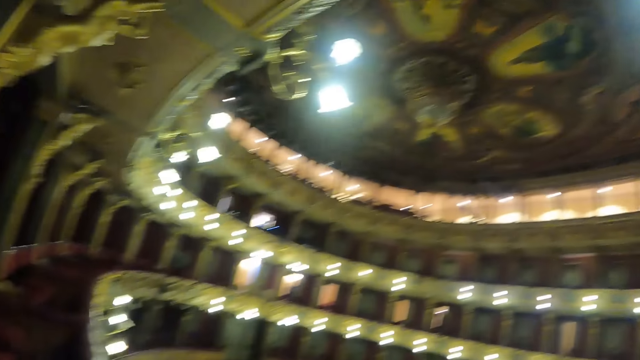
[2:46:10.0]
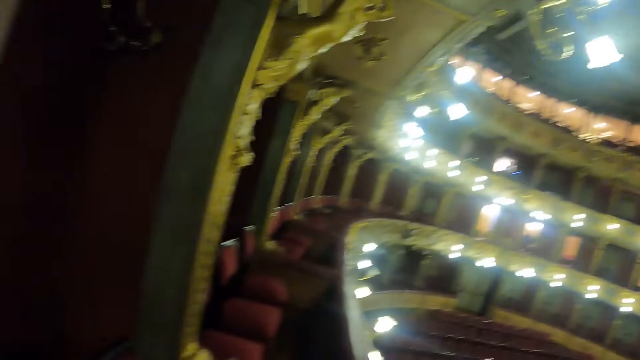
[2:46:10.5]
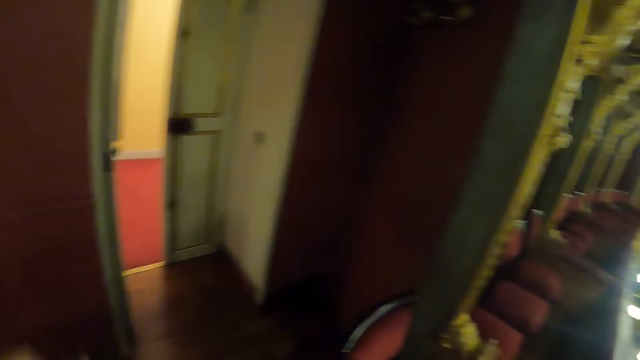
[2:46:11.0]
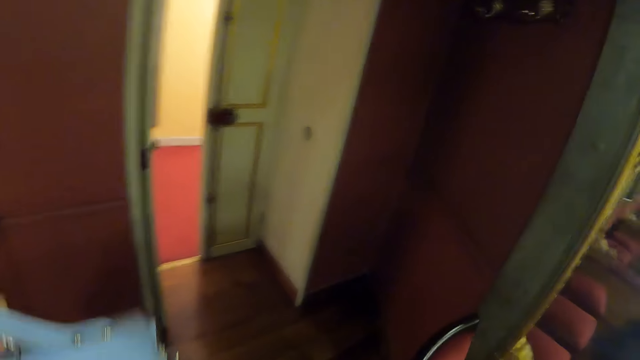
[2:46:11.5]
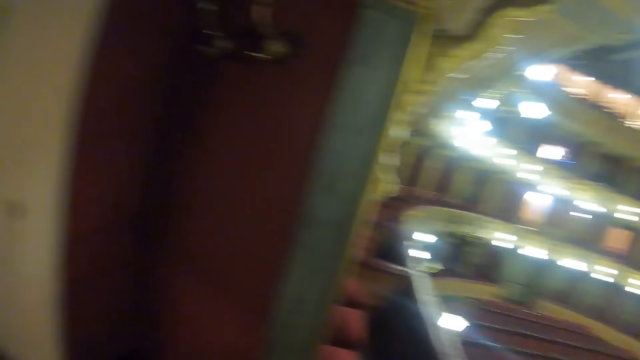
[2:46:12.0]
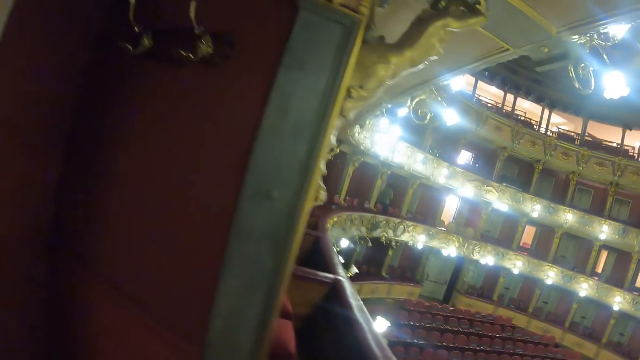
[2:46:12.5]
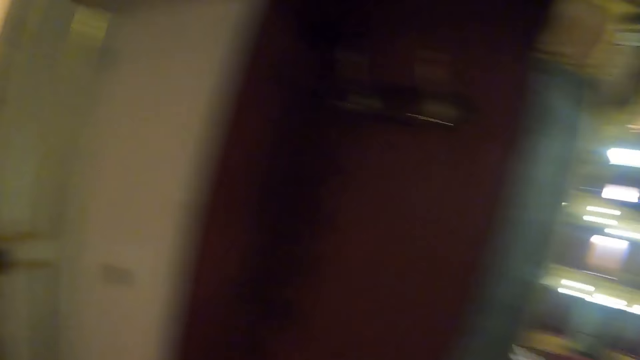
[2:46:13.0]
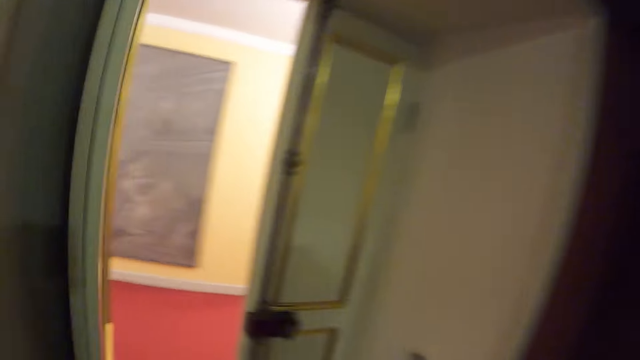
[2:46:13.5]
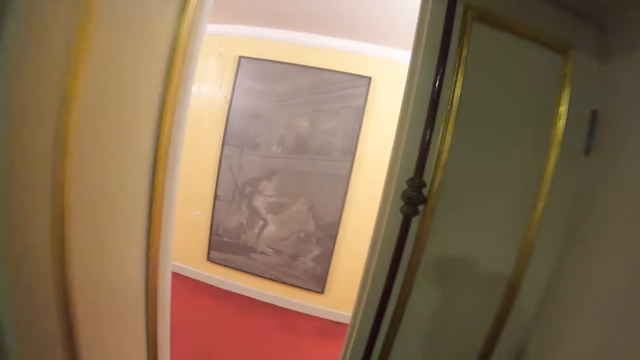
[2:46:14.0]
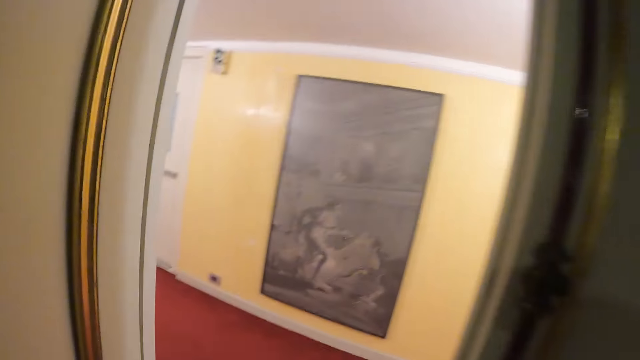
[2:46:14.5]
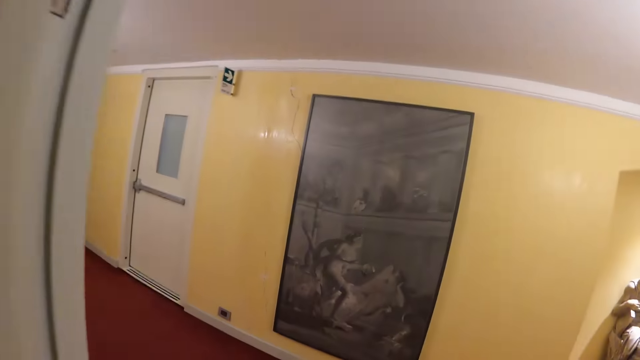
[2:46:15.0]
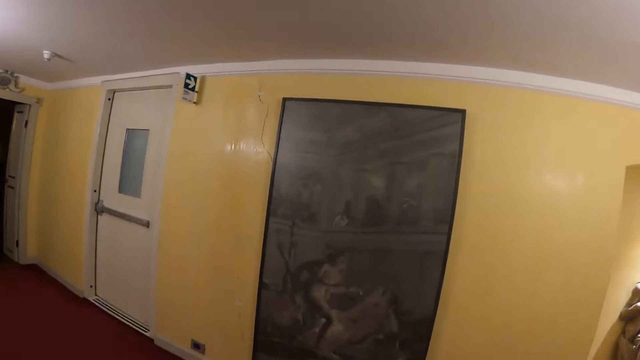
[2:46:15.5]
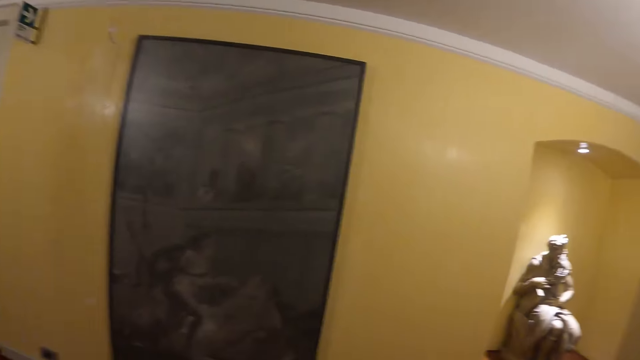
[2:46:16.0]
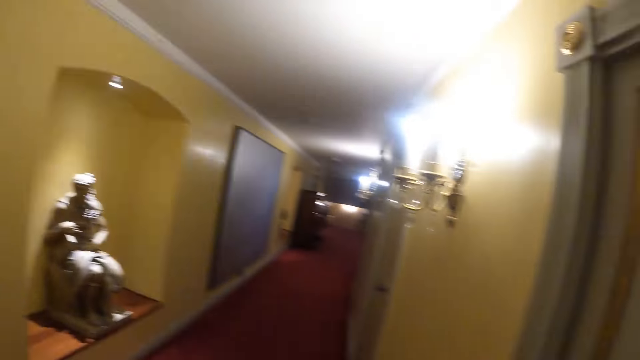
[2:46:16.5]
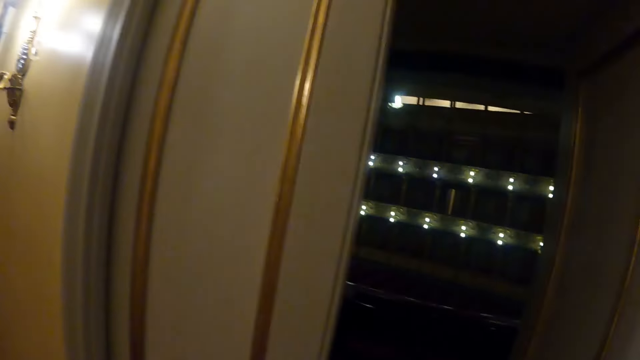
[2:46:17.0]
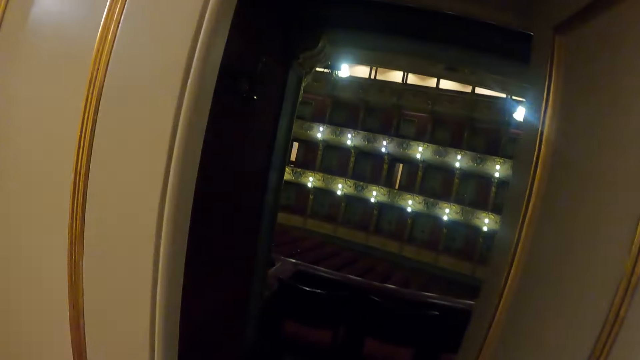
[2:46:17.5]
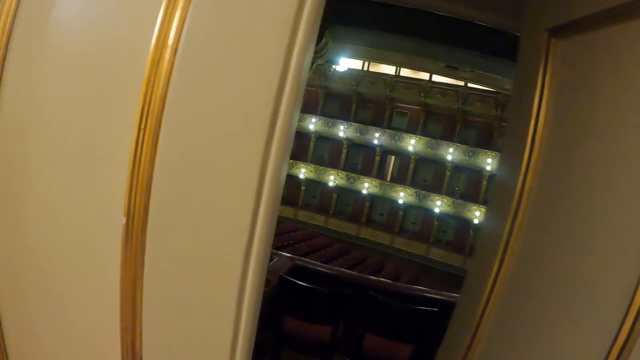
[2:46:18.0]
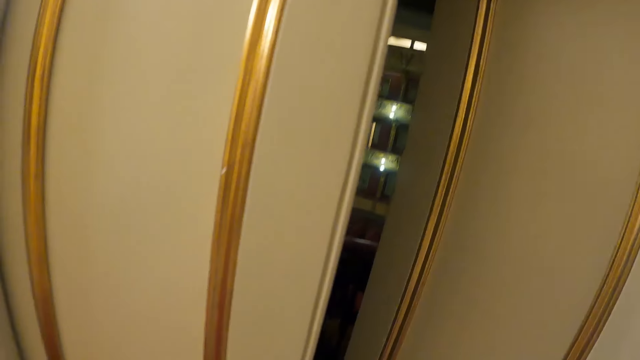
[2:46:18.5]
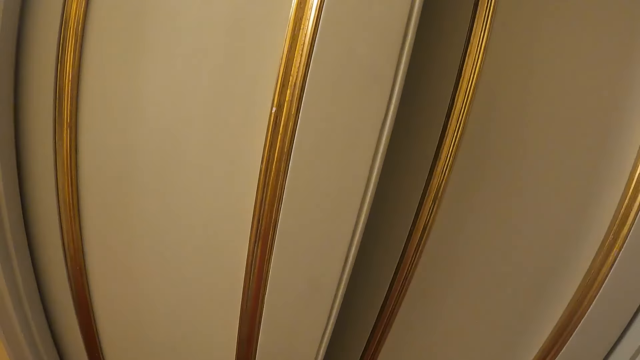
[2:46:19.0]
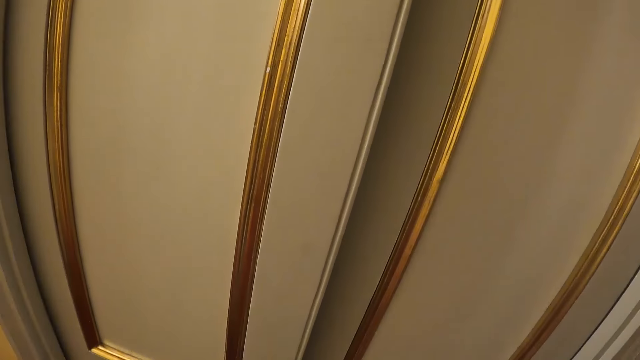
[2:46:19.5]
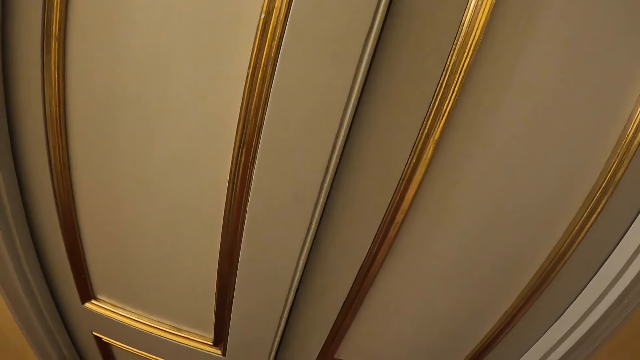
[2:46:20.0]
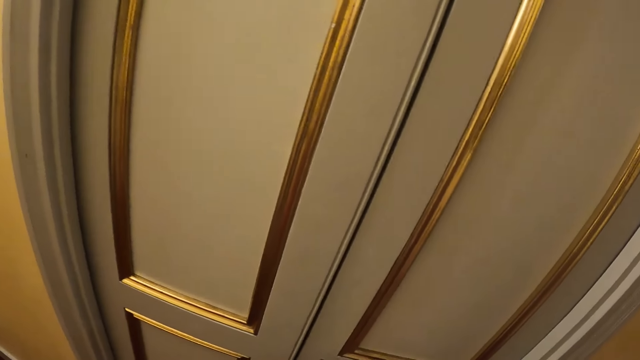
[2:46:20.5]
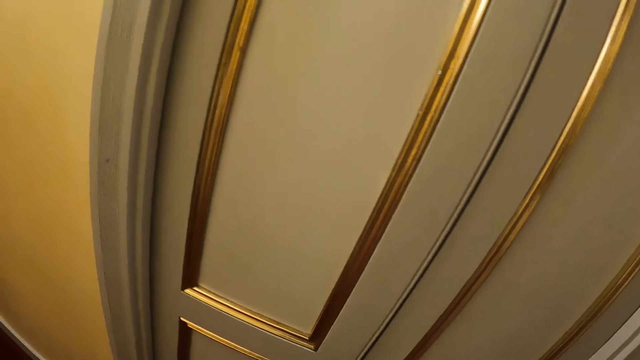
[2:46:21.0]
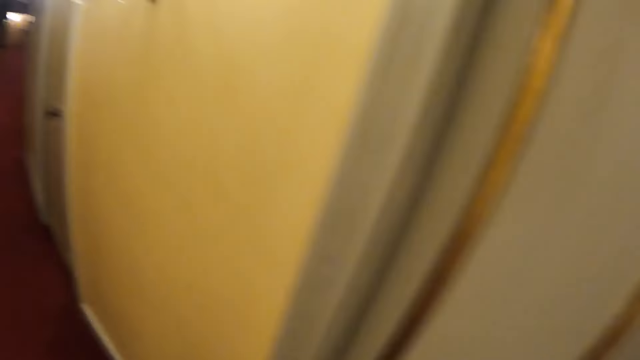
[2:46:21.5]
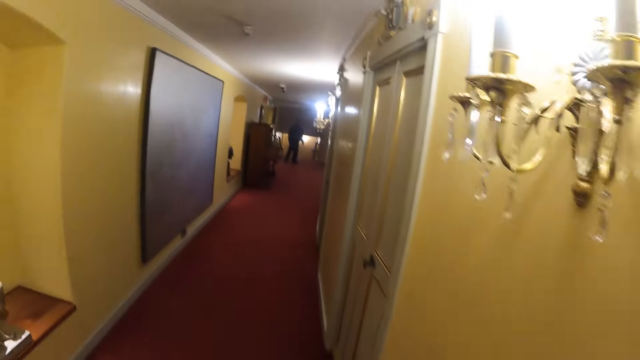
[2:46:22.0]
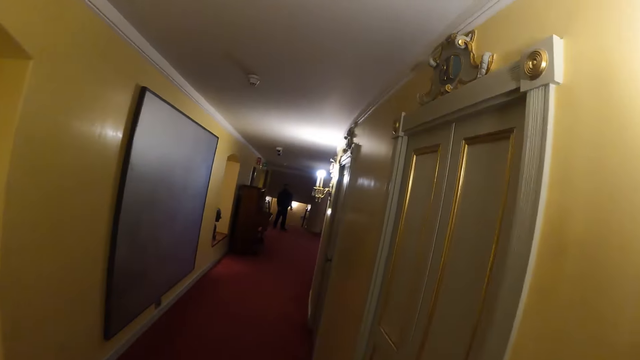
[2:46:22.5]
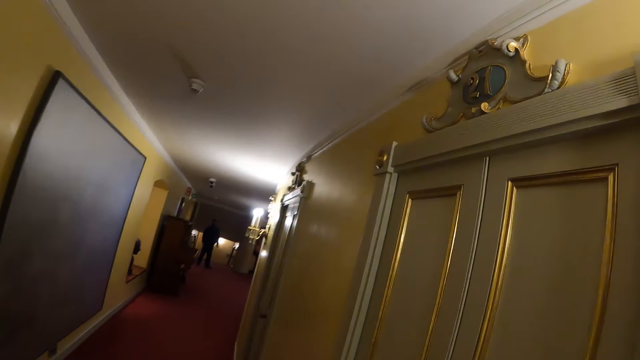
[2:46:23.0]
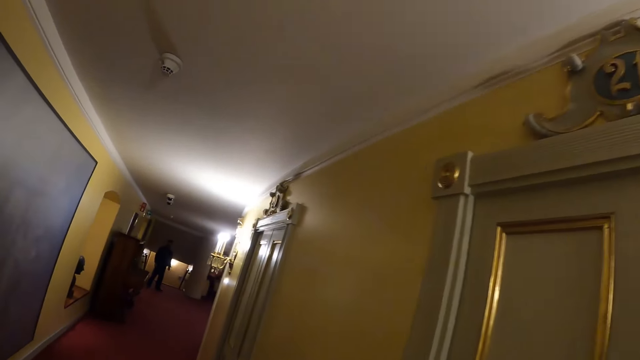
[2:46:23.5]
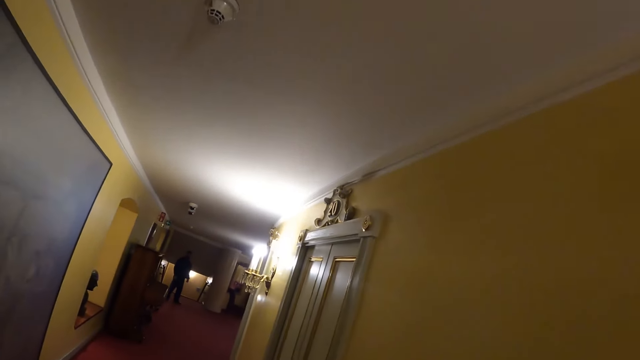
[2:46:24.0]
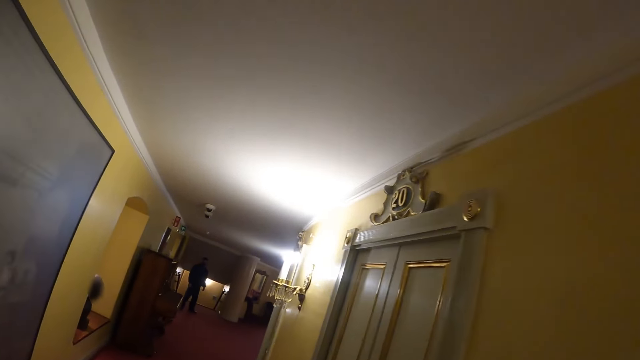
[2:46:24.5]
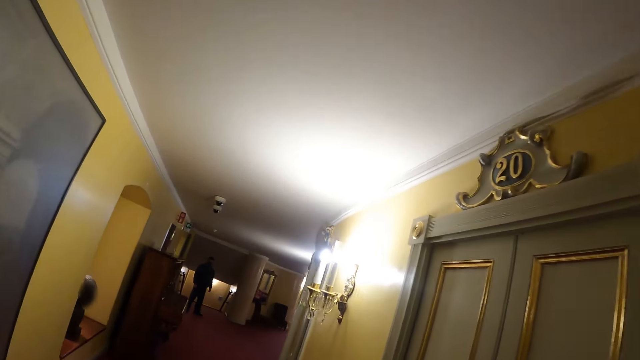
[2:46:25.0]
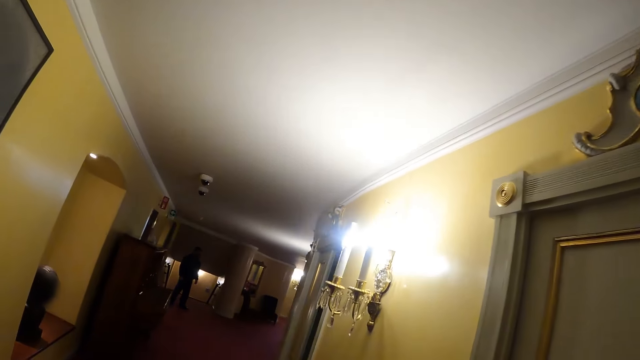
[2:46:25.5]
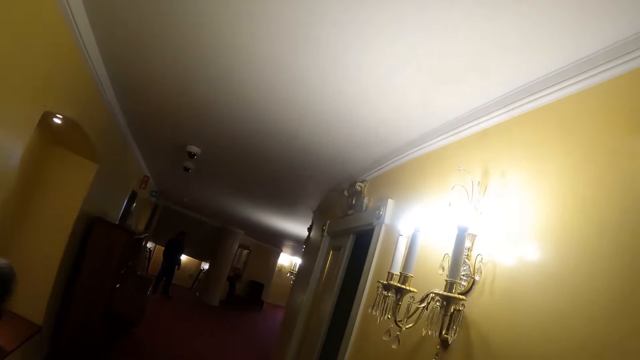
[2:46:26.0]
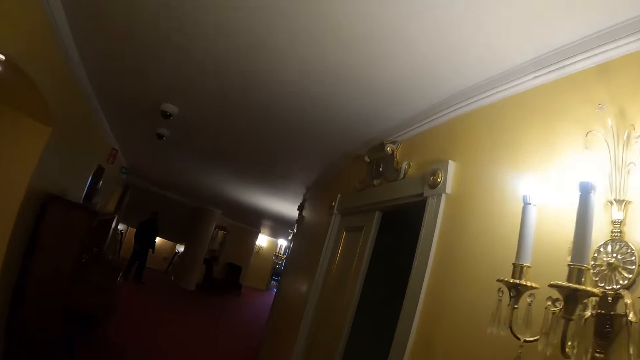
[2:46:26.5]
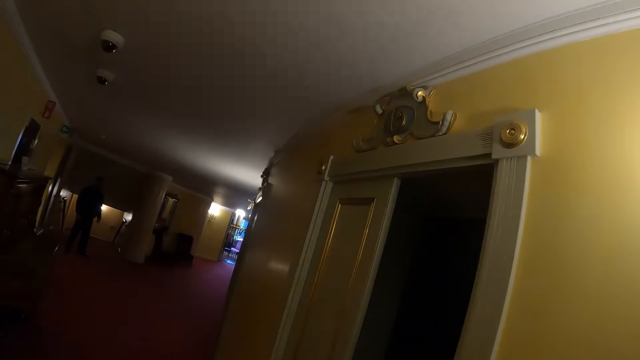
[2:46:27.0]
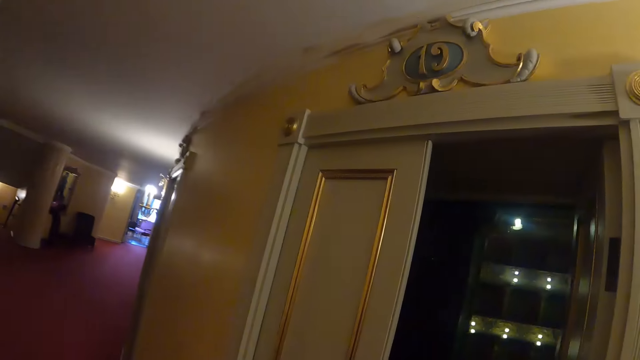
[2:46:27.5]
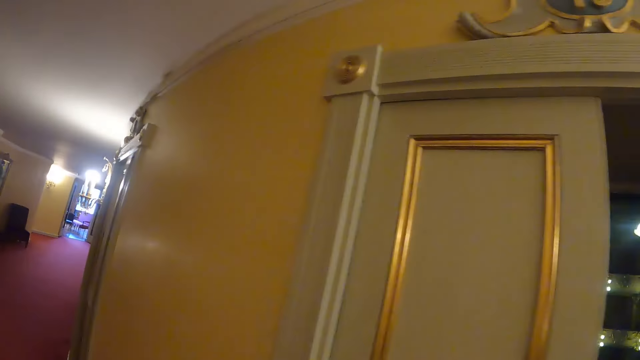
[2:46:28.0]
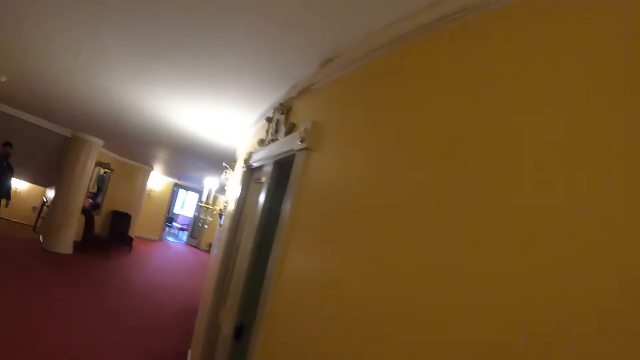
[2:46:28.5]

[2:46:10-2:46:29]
The camera wearer moves around. They close the door. They walk around the corridor.

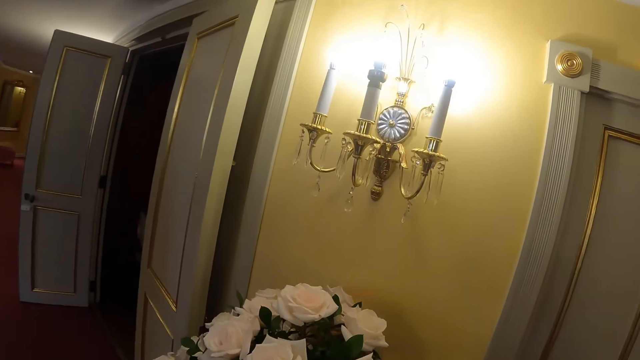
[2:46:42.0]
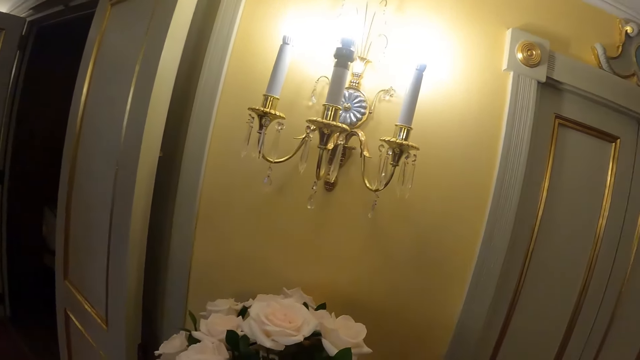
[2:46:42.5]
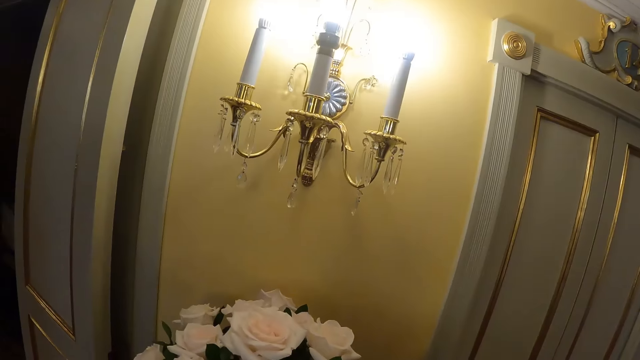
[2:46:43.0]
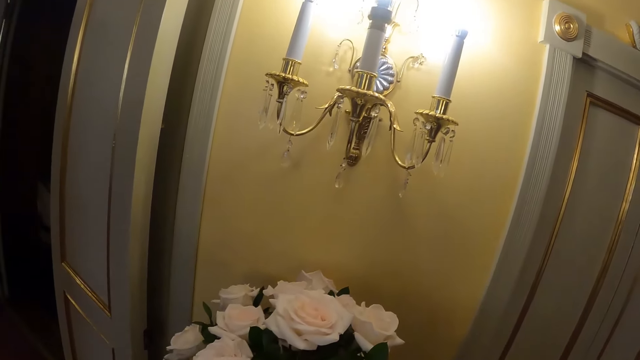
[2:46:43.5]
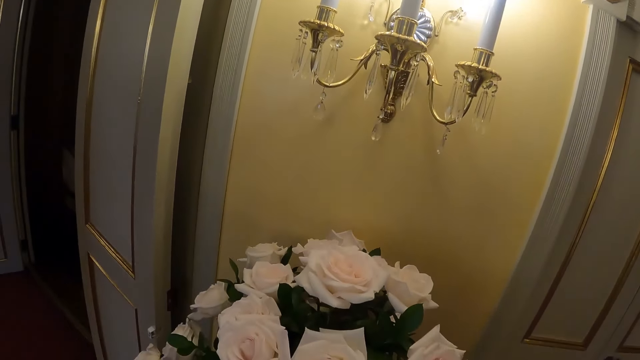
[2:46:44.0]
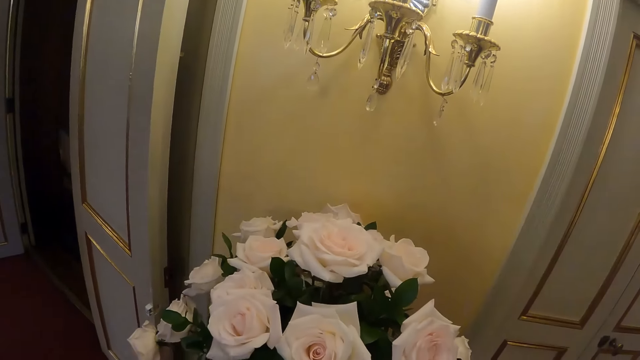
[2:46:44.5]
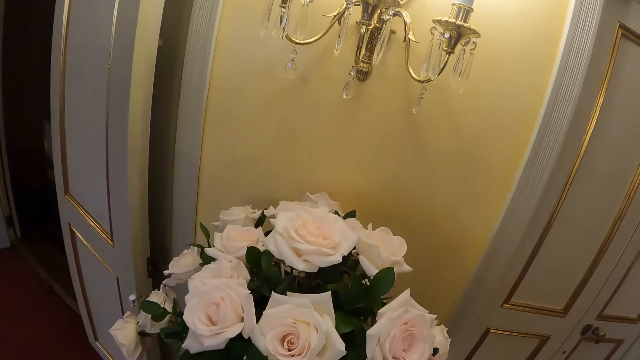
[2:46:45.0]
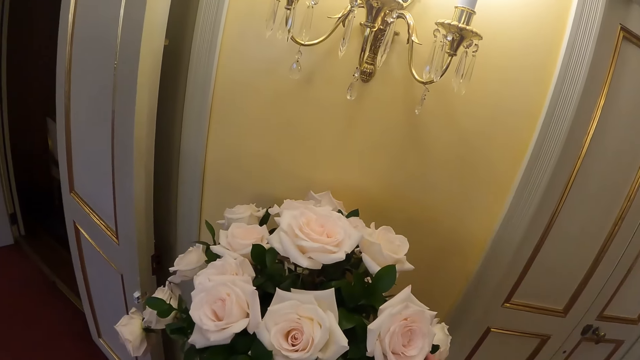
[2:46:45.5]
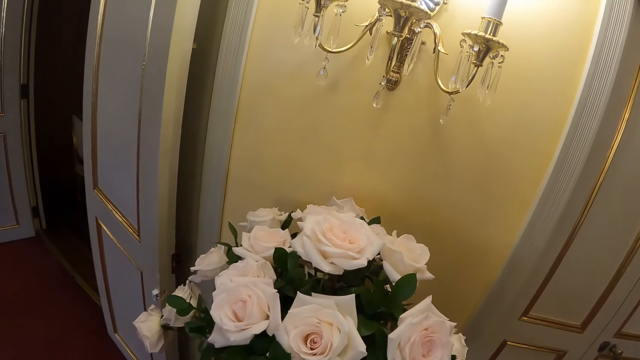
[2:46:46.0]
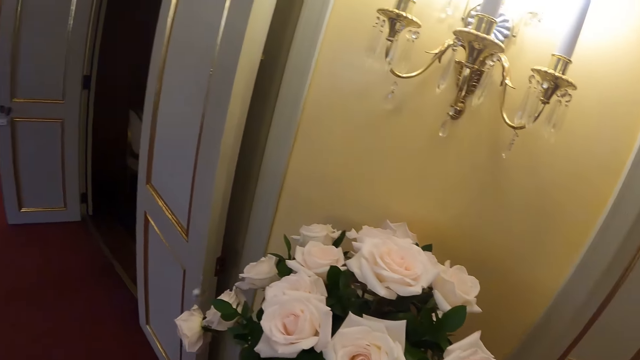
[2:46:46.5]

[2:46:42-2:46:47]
The camera wearer looks at the wall chandelier.
